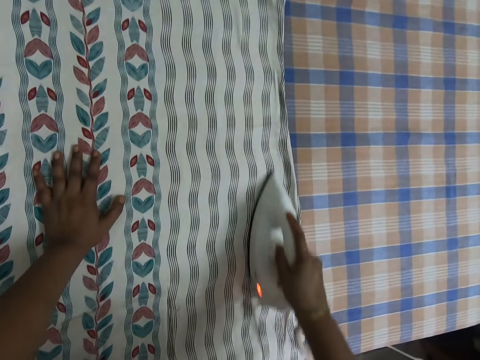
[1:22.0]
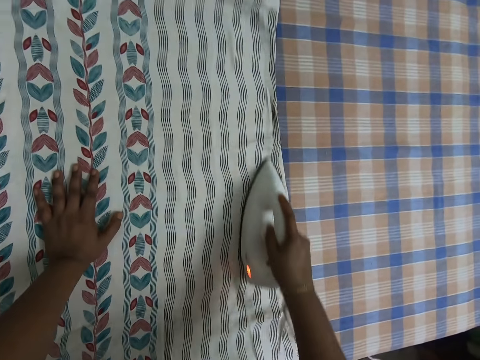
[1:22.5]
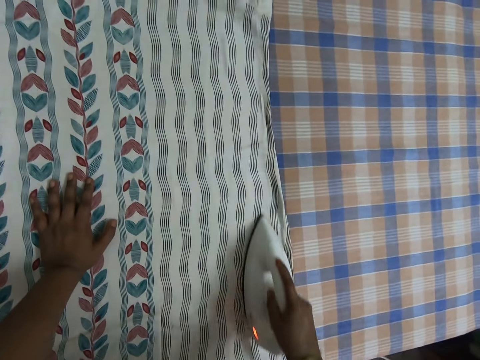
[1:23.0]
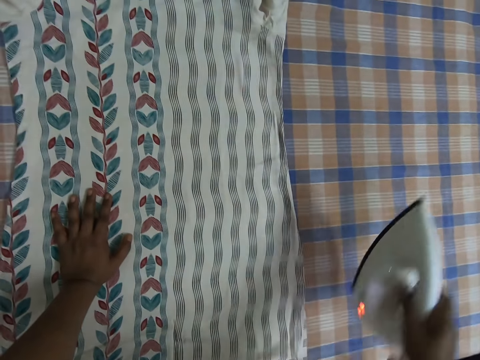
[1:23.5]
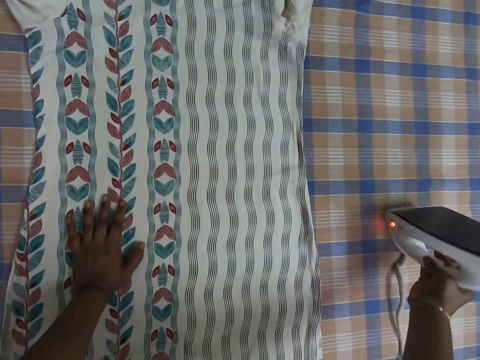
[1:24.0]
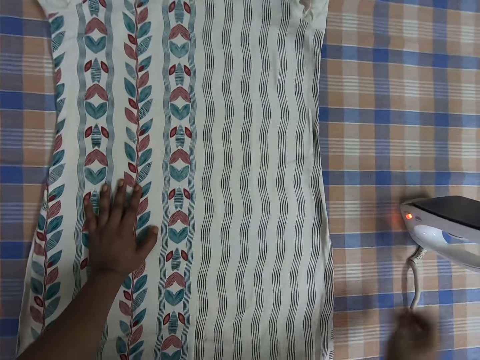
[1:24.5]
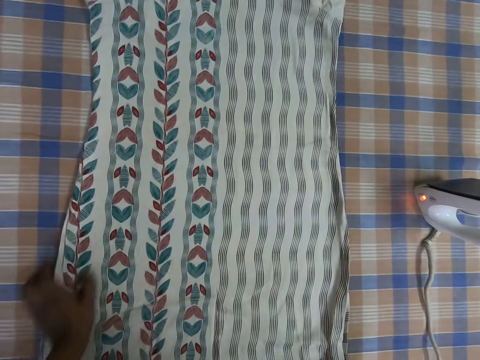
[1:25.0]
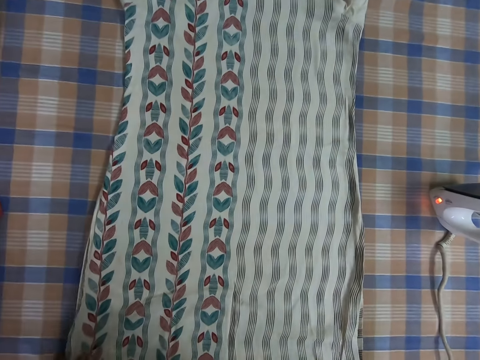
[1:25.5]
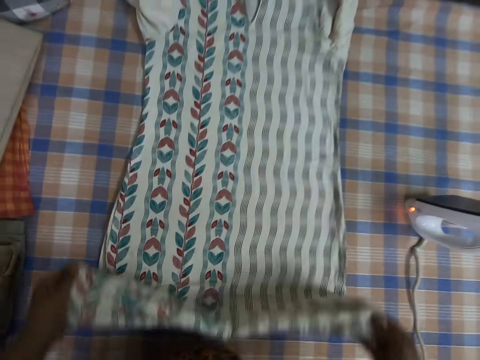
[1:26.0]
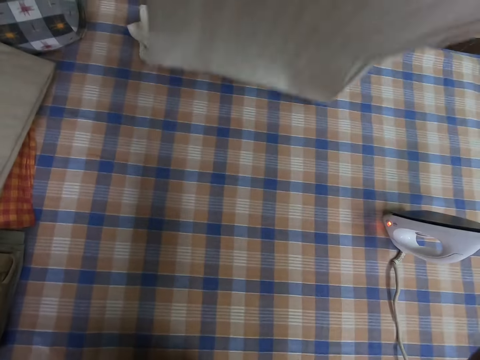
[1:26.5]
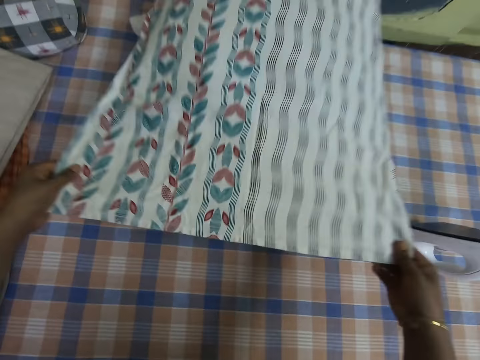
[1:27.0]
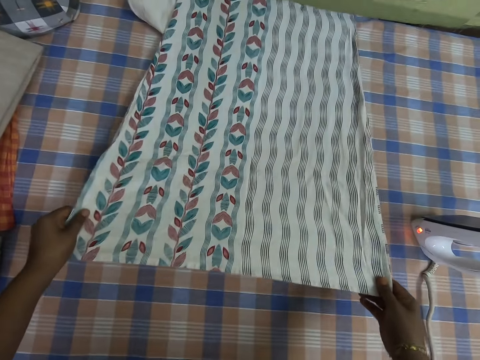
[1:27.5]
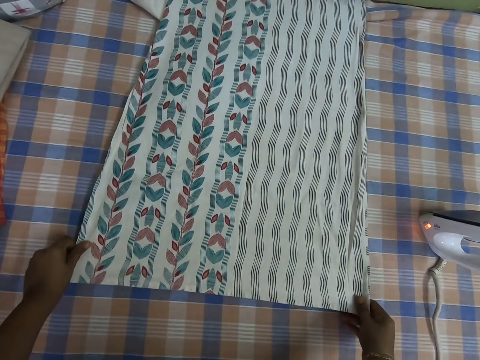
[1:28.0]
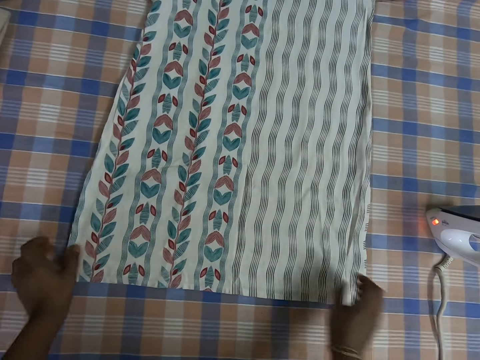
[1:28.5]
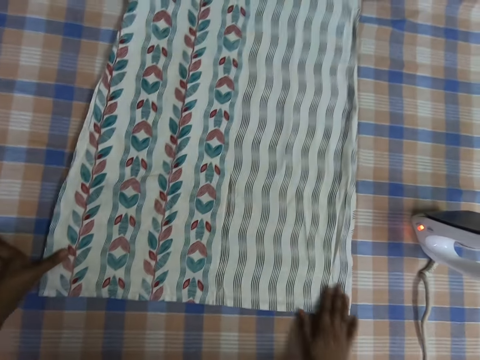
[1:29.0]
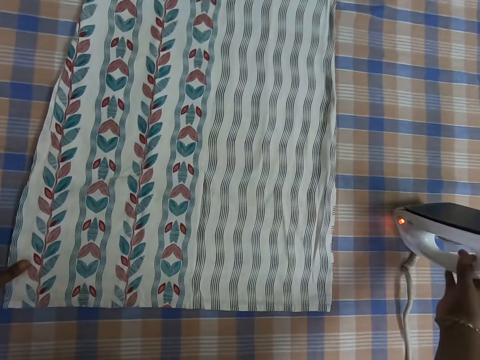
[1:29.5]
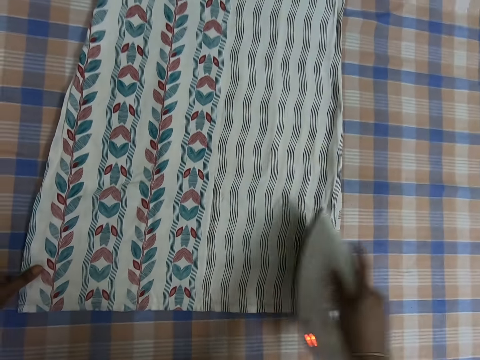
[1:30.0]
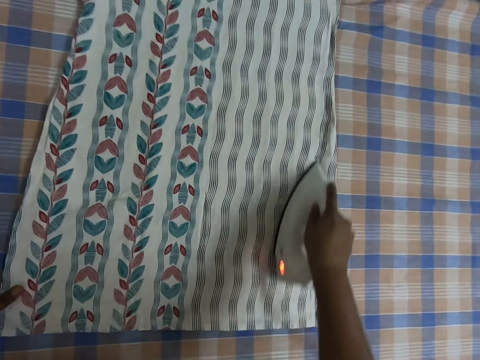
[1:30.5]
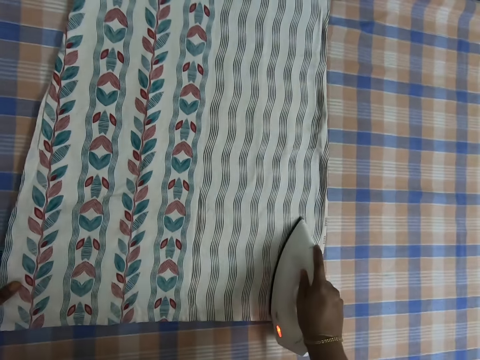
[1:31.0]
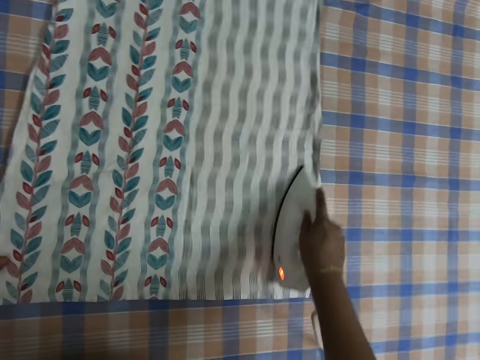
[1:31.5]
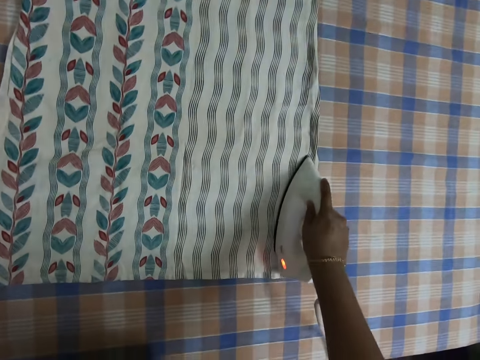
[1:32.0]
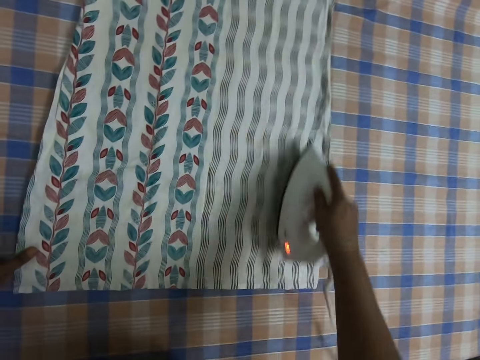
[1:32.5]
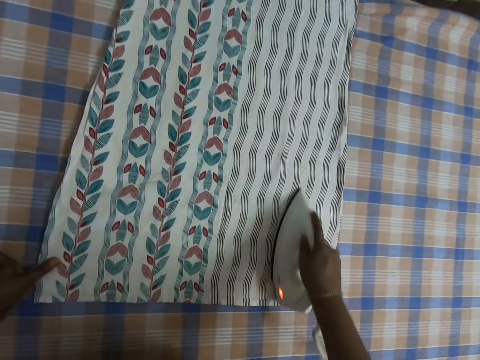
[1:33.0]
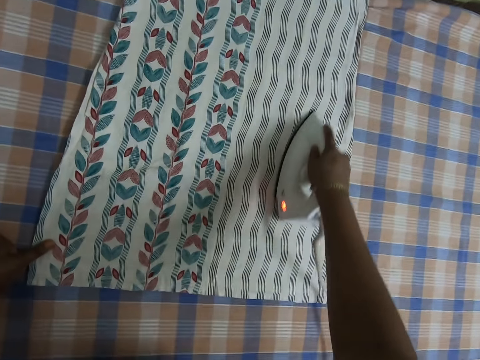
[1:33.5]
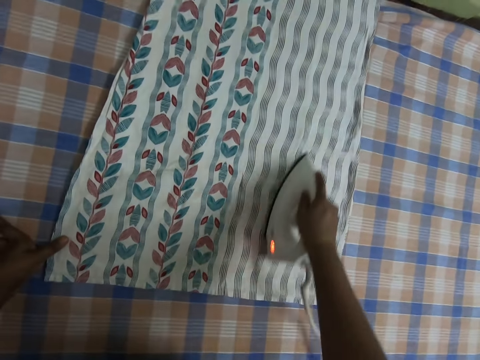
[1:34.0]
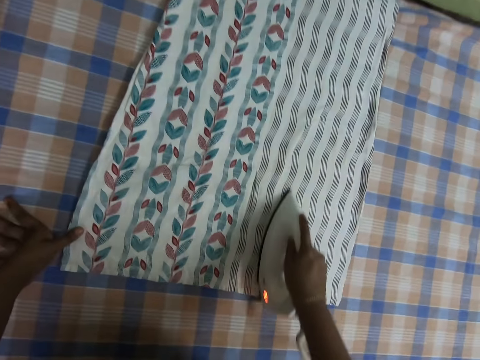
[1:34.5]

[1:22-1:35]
The camera wearer picks the iron from the blouse with her right hand. She drops the iron on the table with her right hand. She picks the blouse from the table with both hands. She adjusts the cloth. She drops the blouse on the table with both hands. She rubs her right hand on the blouse. She picks up the iron with her right hand from the table. She irons the blouse with the iron in her right hand.

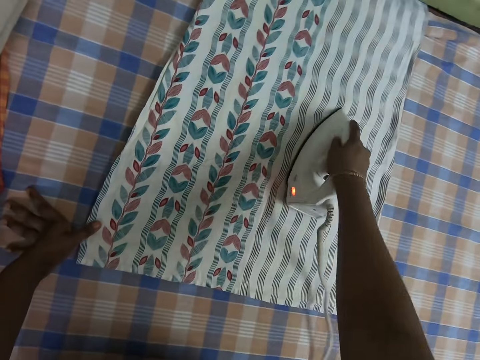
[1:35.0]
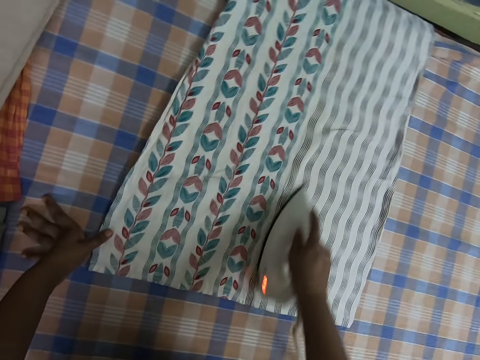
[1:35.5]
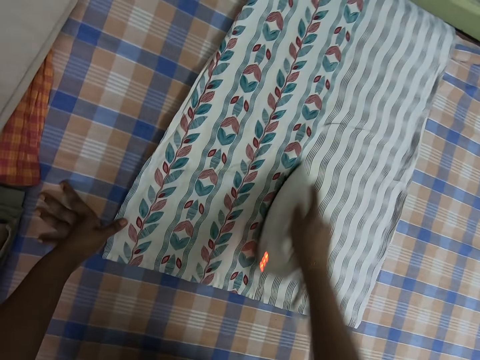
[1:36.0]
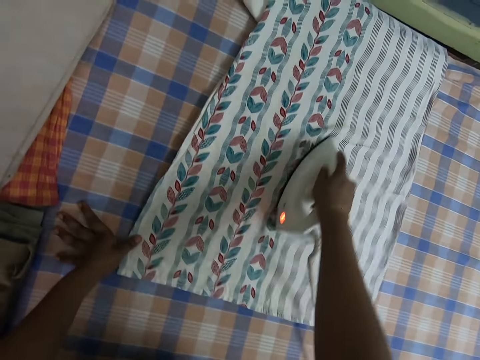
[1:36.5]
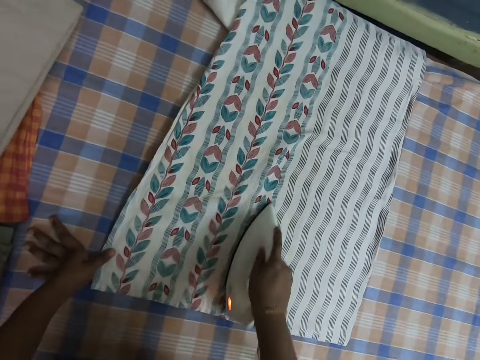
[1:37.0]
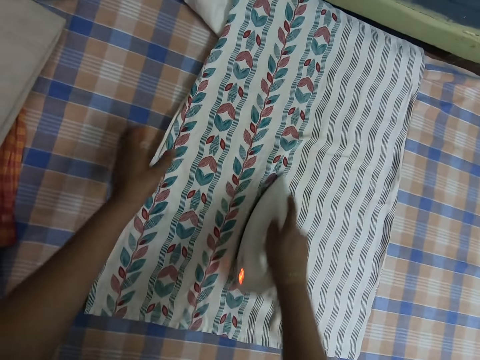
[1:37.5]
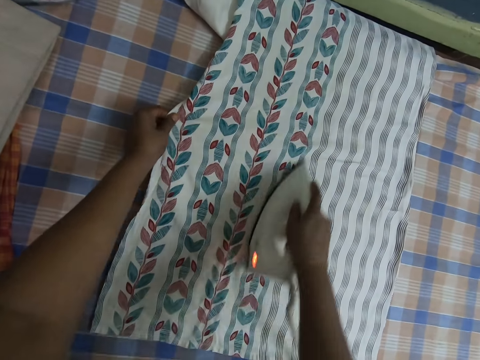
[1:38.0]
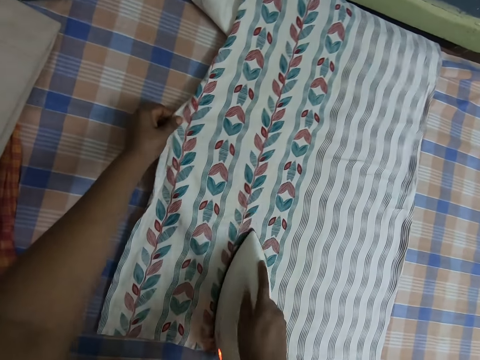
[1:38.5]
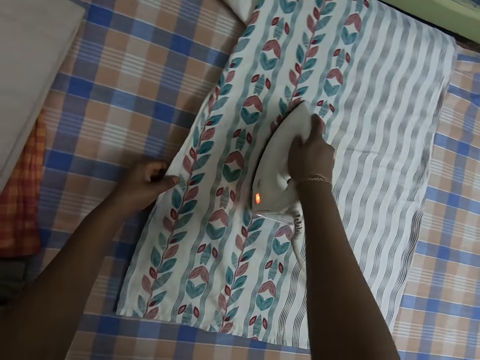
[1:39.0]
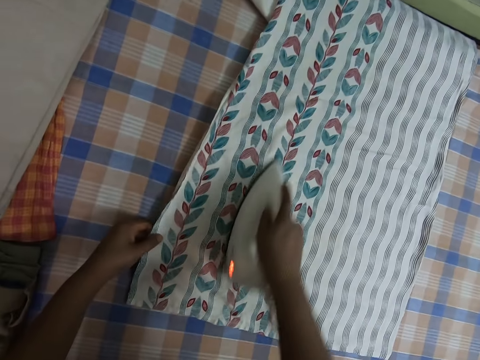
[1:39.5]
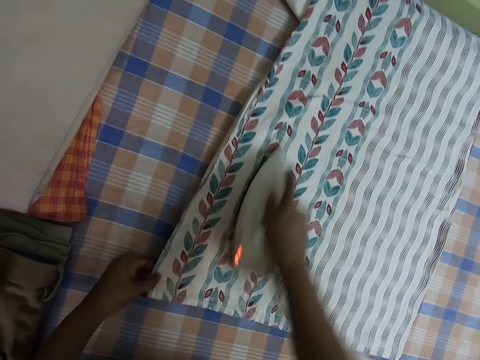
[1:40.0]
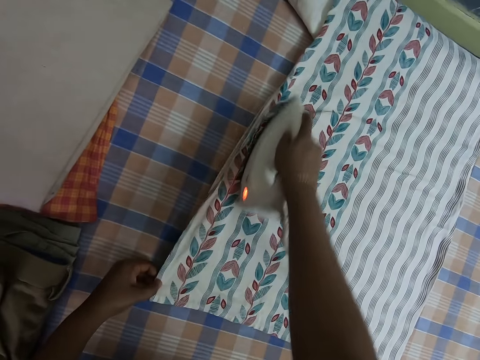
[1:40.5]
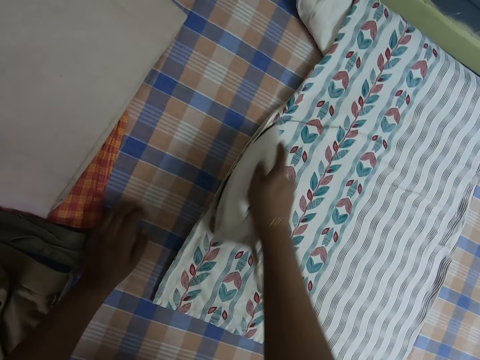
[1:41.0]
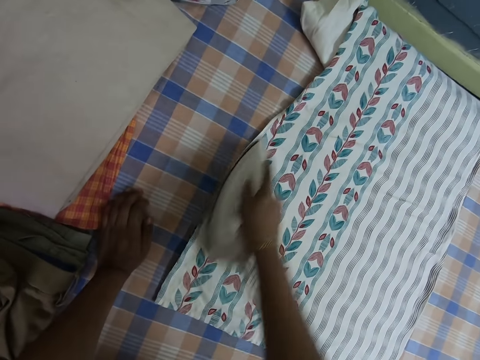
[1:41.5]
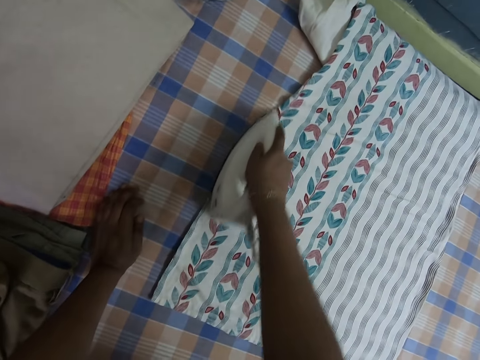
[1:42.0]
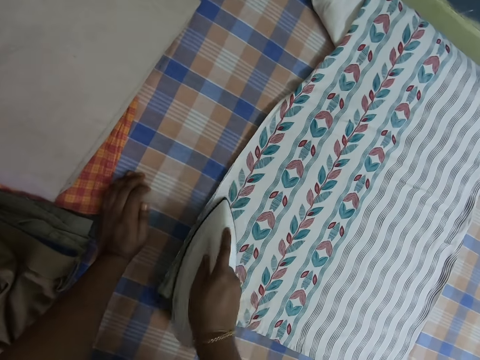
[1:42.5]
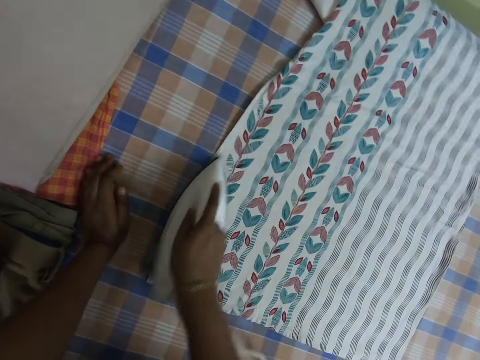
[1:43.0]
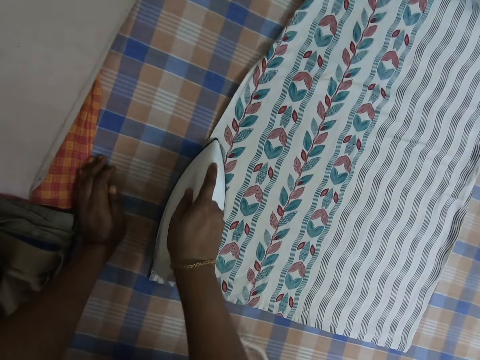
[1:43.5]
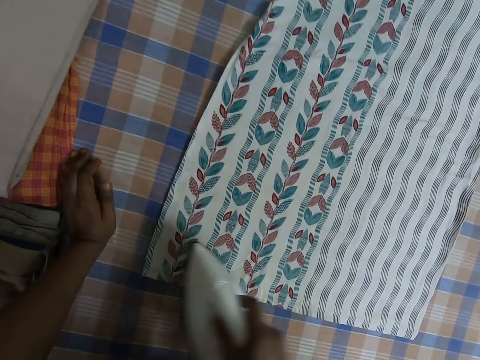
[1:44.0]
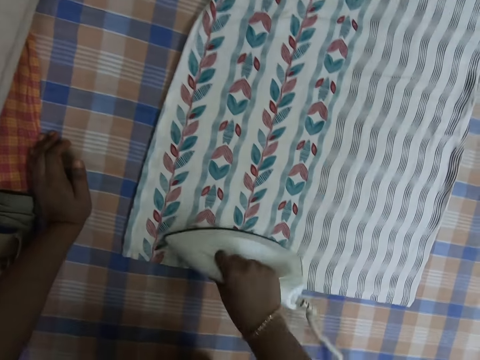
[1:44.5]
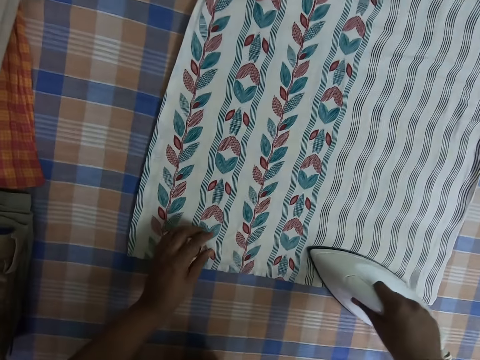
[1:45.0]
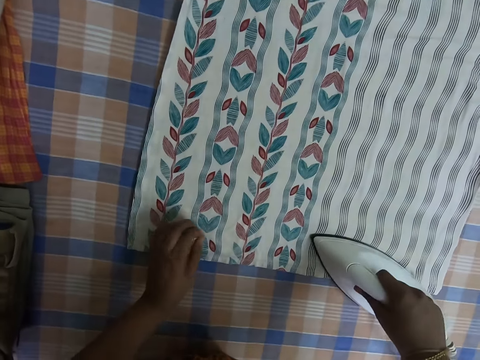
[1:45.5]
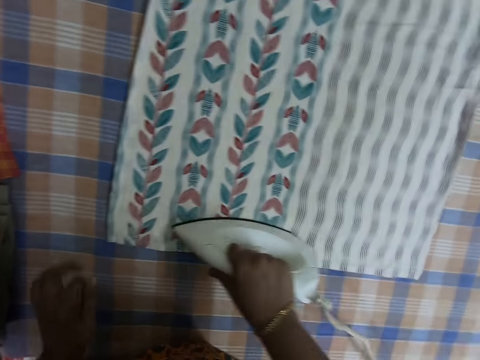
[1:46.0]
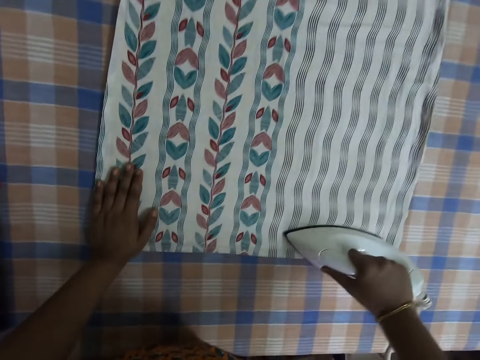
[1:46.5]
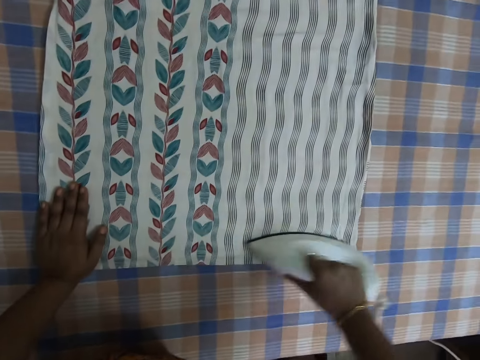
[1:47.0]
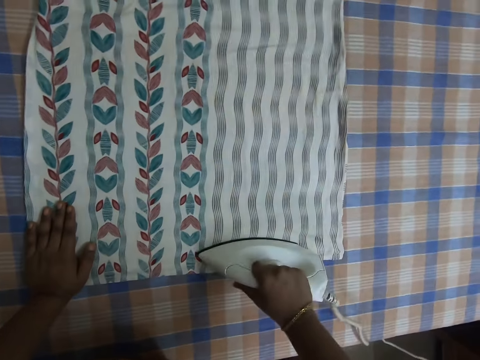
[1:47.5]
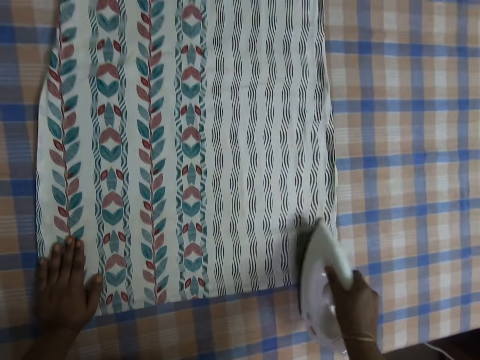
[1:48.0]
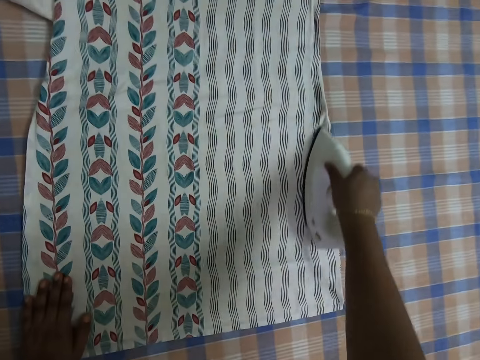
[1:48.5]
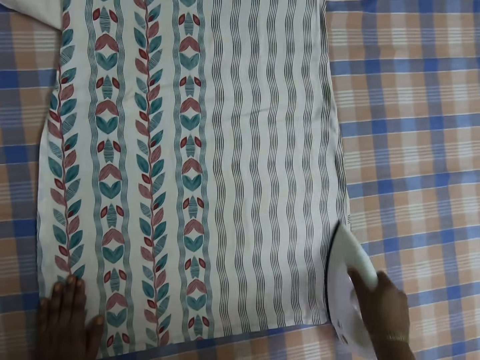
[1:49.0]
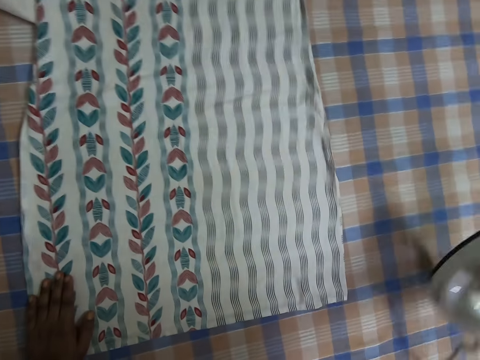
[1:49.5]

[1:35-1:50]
The camera wearer adjusts the blouse with her left hand. She holds the cloth with the left hand. She removes dirt from the blouse with her left hand. She irons the blouse with the iron in her right hand. She places her left hand on the blouse. She picks the iron from the blouse with her right hand.
